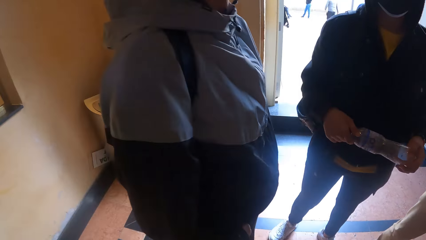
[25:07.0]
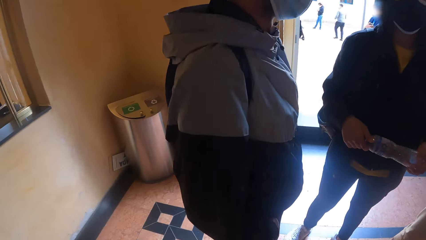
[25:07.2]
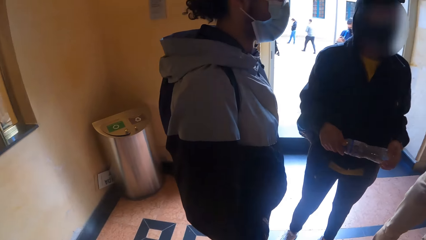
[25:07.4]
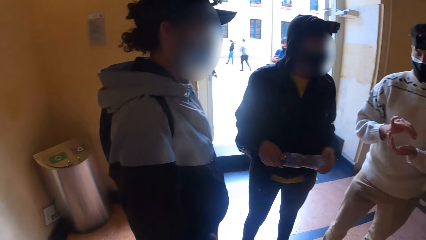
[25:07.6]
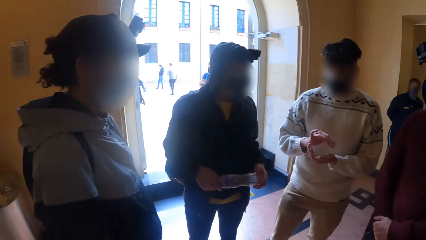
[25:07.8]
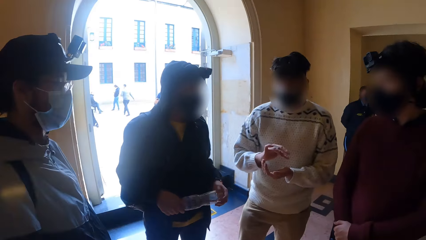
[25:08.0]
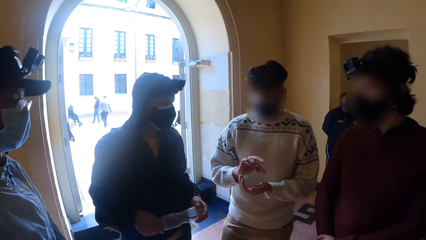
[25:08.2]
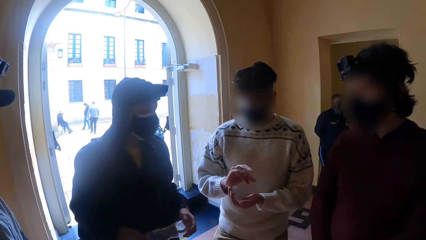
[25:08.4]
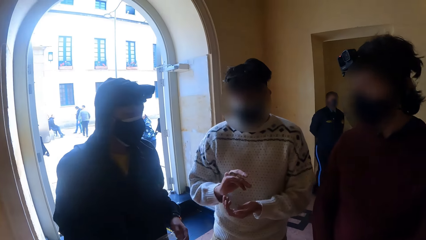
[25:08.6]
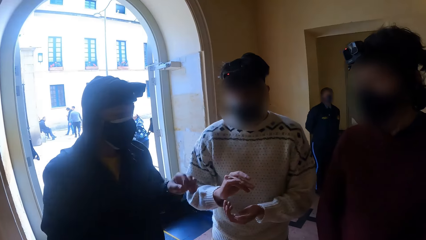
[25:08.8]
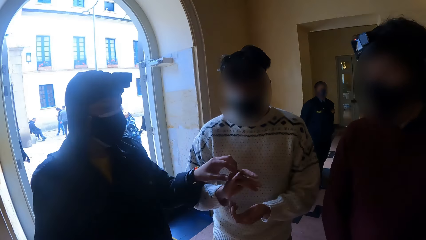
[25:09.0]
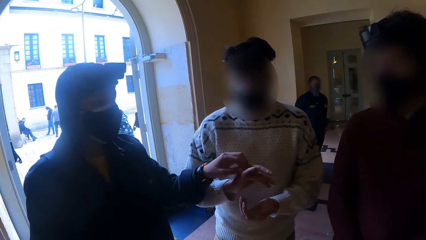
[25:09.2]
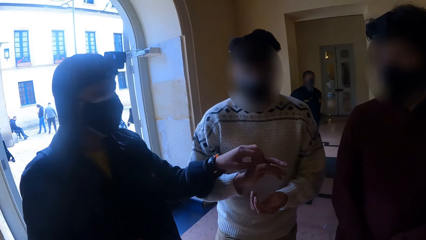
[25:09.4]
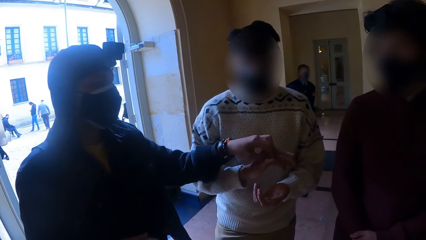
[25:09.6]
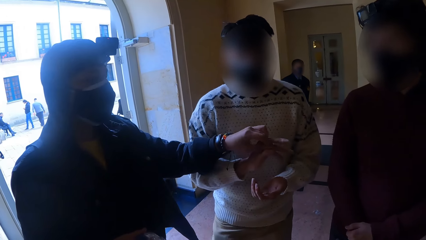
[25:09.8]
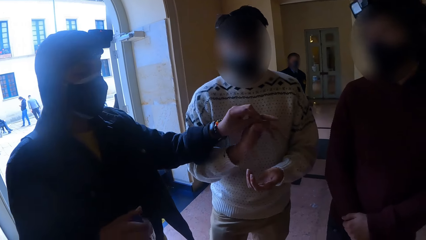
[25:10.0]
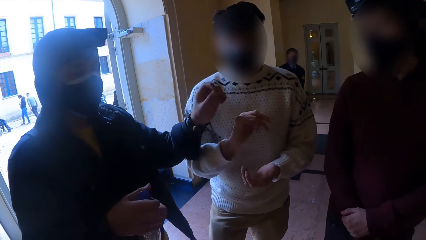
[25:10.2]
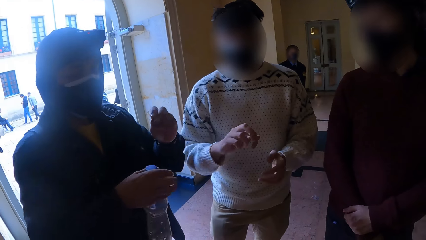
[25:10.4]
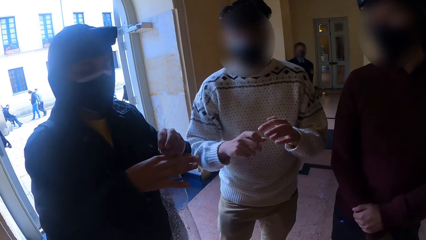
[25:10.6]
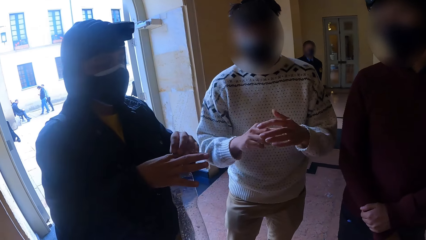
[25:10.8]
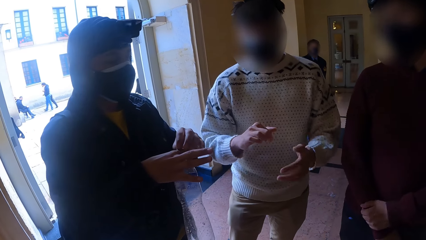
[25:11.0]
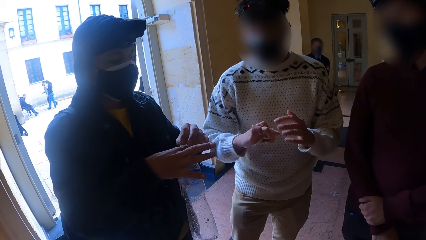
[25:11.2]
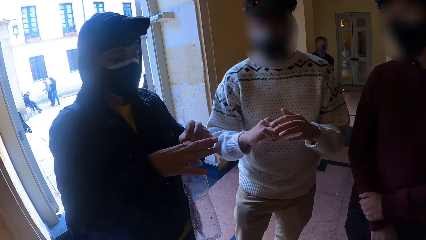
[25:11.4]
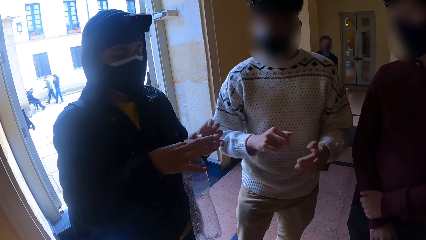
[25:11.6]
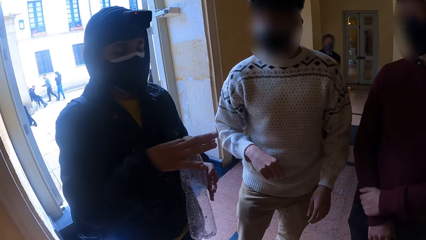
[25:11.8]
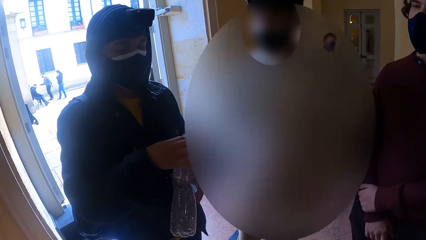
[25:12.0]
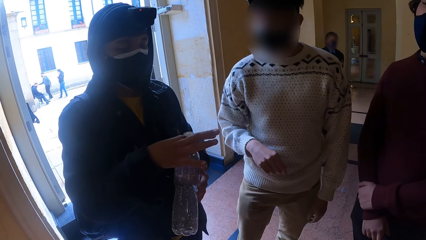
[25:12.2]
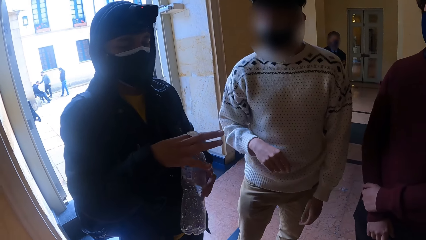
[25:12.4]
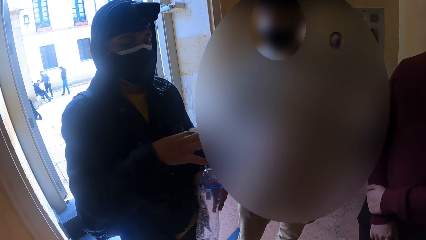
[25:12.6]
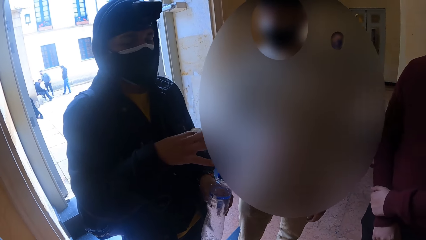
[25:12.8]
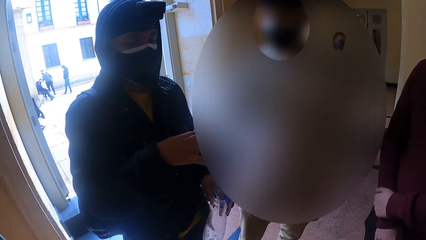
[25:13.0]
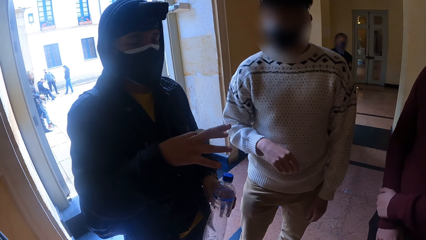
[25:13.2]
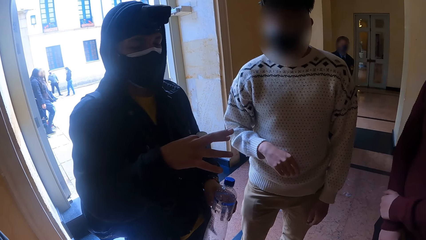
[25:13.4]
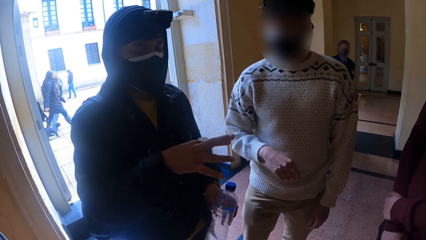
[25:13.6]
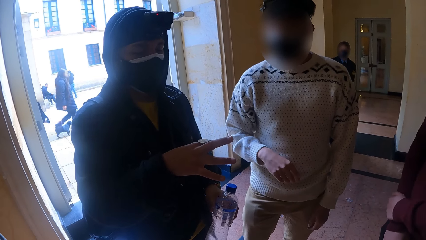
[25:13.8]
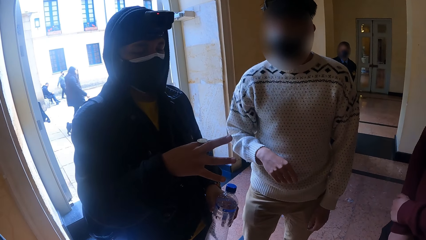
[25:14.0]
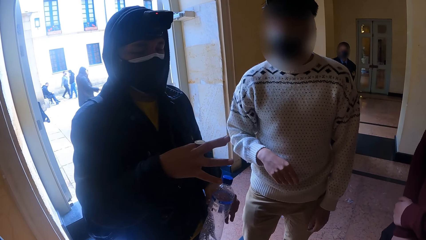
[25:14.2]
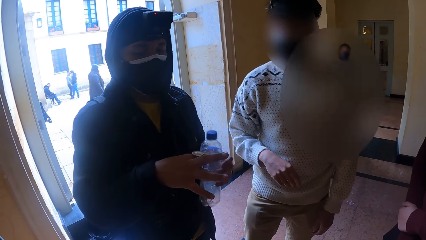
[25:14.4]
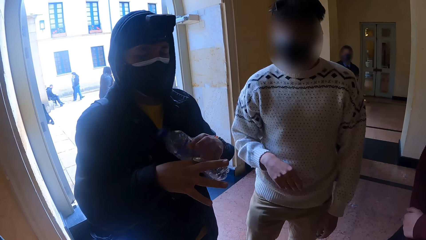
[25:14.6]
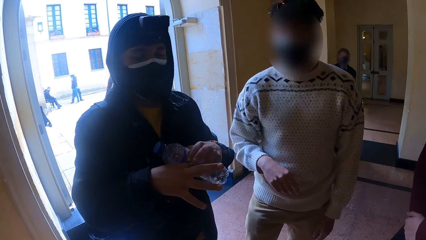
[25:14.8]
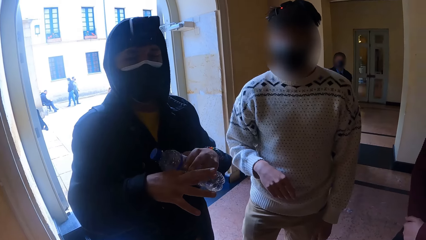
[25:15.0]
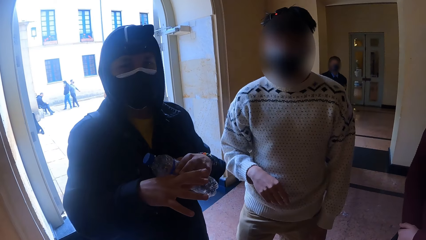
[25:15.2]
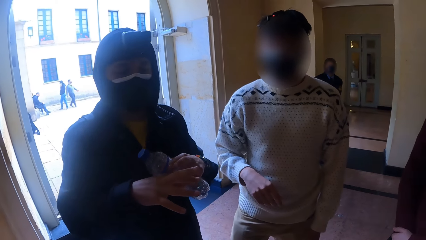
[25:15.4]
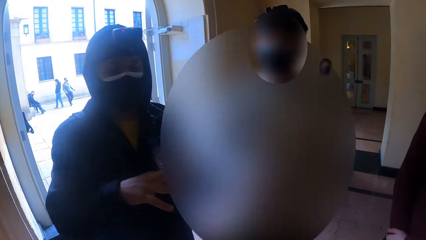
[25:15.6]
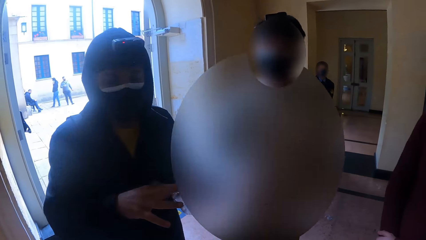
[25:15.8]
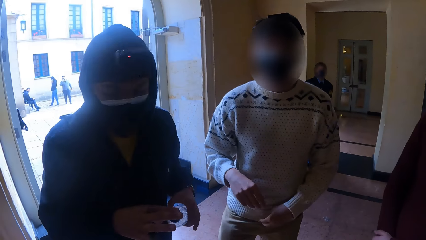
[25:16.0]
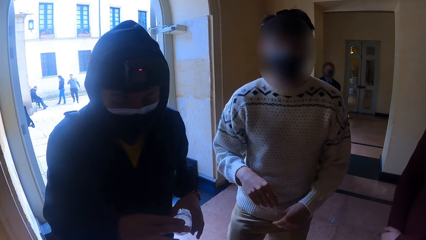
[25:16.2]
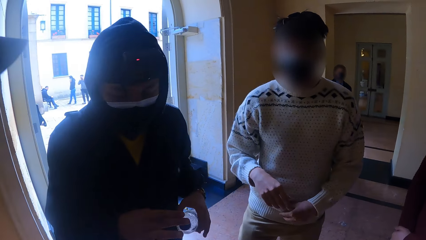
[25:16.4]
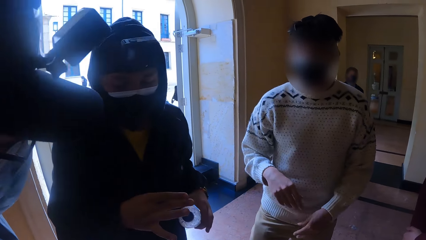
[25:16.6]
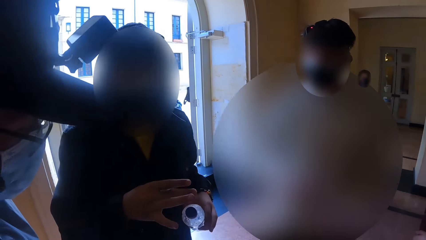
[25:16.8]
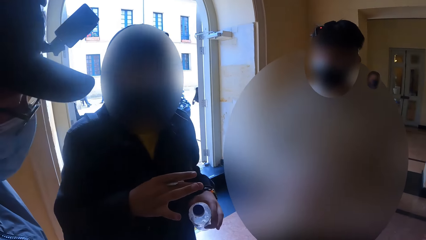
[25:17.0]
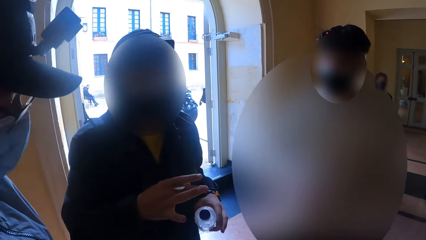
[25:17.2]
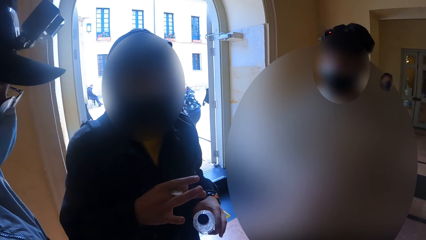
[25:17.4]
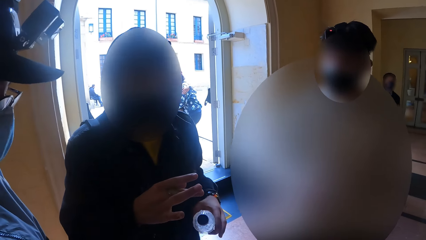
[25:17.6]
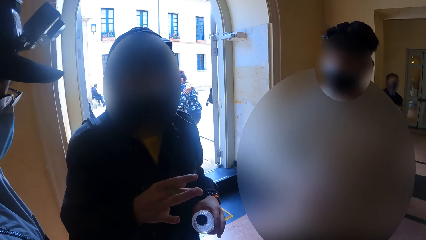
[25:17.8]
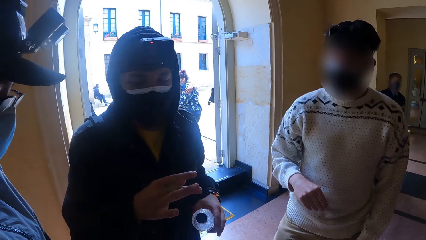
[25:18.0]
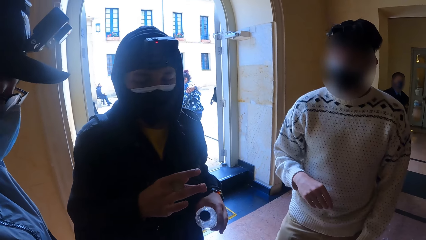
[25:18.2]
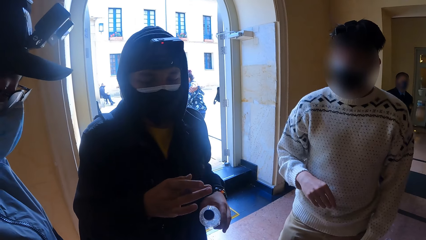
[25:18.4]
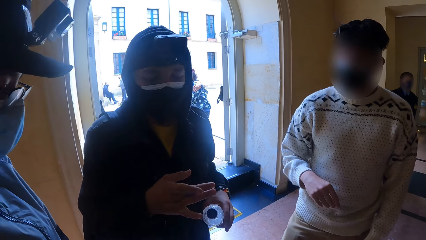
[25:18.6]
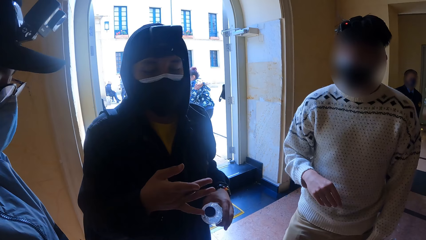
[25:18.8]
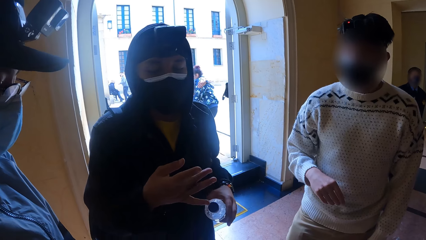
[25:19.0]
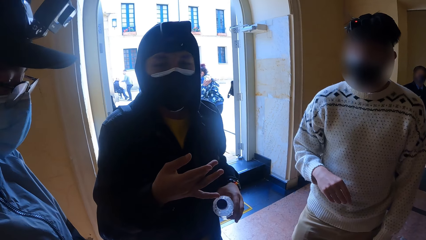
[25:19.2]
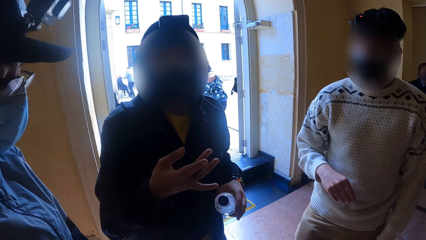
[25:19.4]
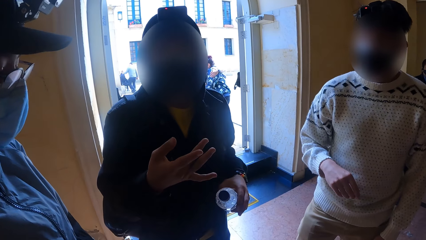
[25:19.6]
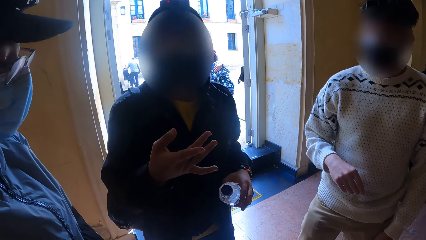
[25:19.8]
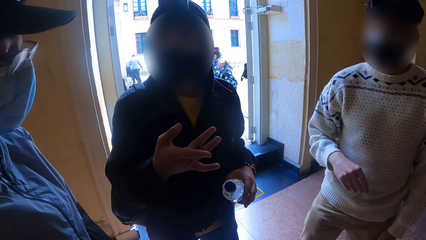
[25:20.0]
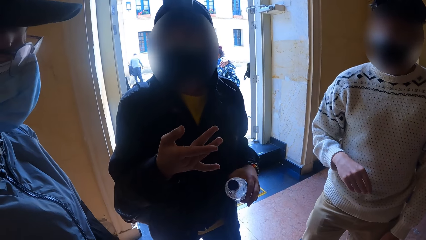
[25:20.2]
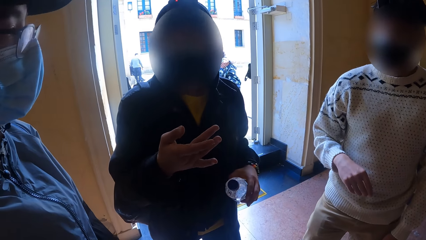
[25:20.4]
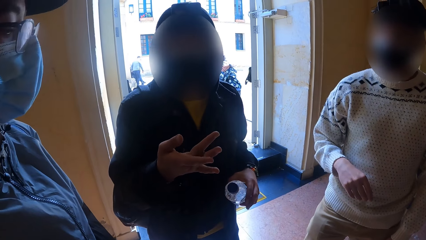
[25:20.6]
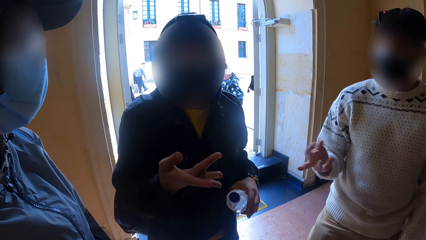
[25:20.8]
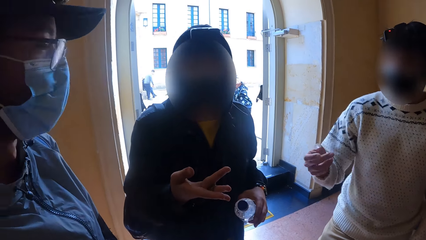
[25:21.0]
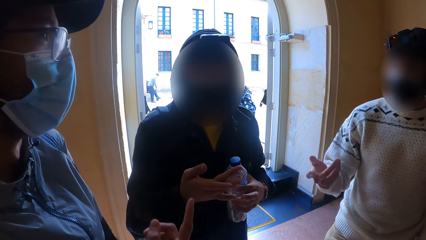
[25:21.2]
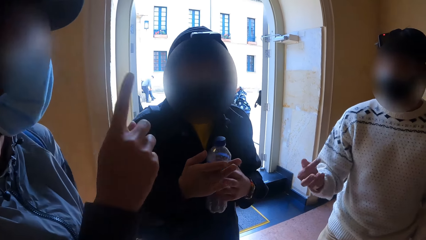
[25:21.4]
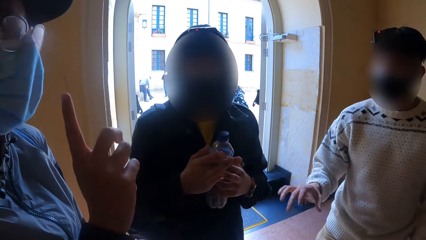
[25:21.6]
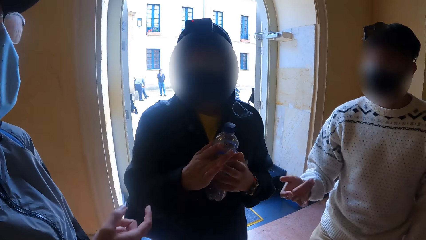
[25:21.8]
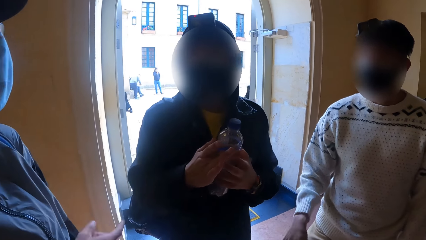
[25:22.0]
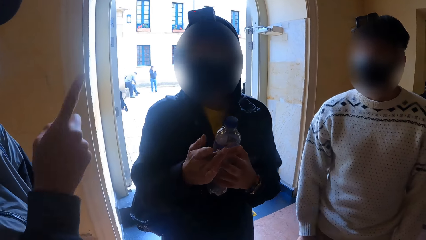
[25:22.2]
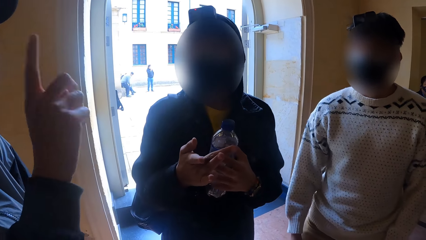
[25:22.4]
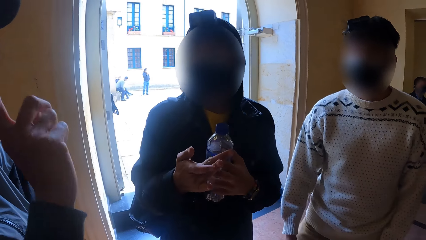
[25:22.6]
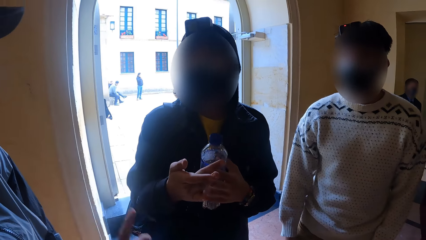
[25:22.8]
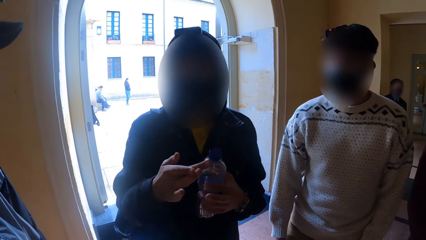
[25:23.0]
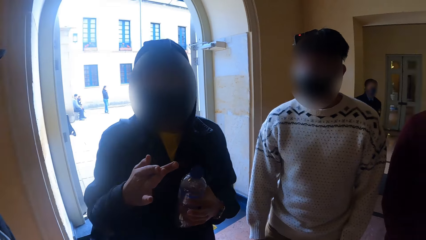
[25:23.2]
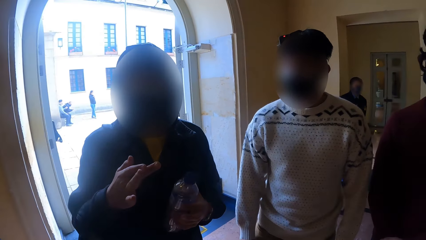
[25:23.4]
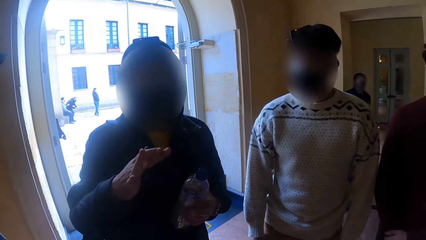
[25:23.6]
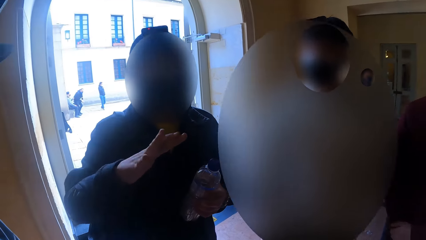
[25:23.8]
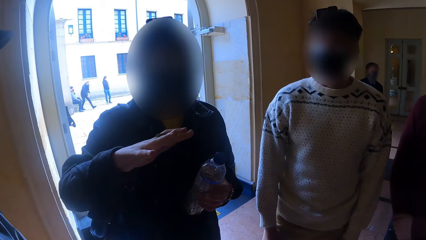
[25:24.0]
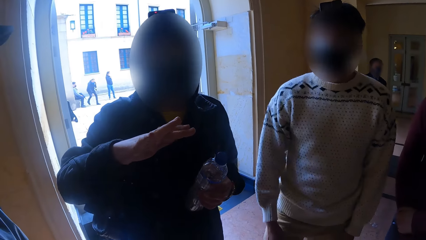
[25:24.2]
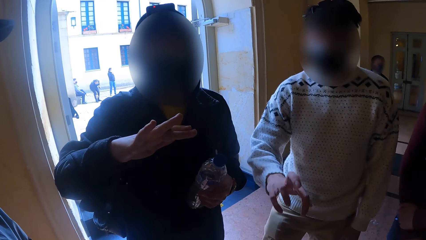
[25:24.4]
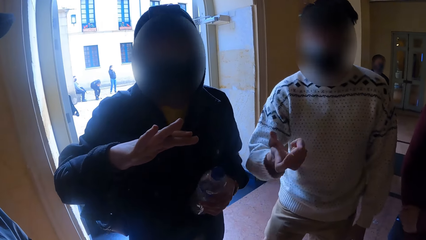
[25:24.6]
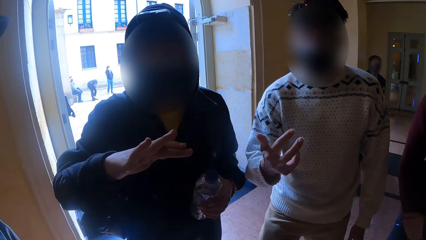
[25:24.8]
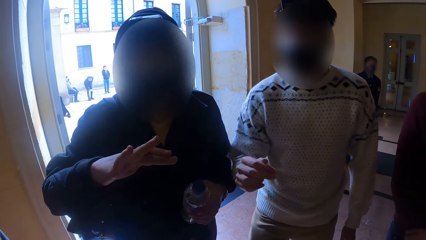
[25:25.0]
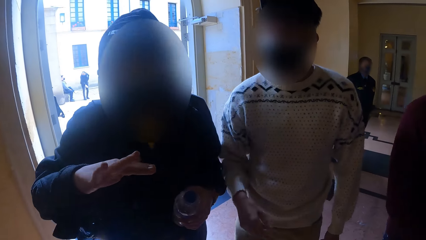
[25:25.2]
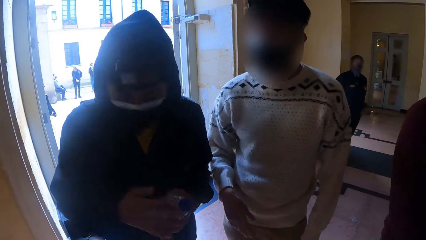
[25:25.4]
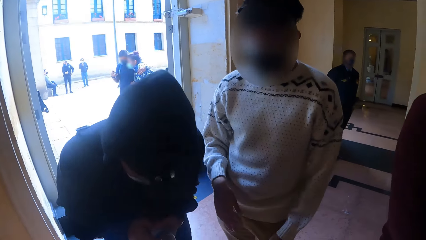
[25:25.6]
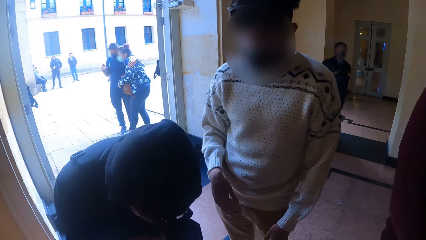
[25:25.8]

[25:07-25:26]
A man takes the coin from the right hand of another man with his left hand. The first man places the coin in his left hand on his right hand. He passes the water bottle from his right hand to his left hand. He plays with the coin. He interacts with the camera wearer, the other man and a third man. He adjusts the coin in his right hand with his left hand. Another man interacts with others. The first man rolls the coin across his right fingers. He touches the coin in his right hand with his left hand.
